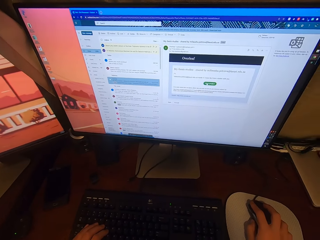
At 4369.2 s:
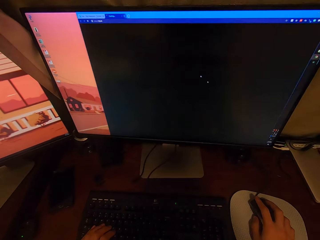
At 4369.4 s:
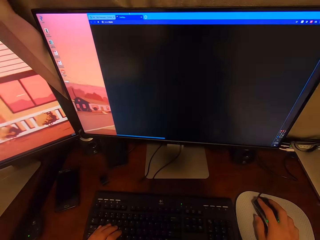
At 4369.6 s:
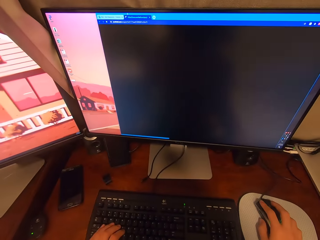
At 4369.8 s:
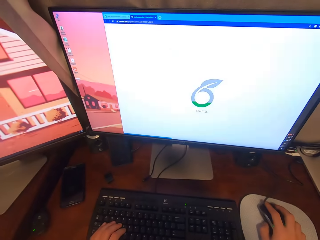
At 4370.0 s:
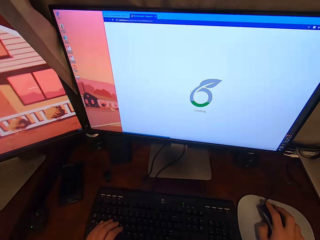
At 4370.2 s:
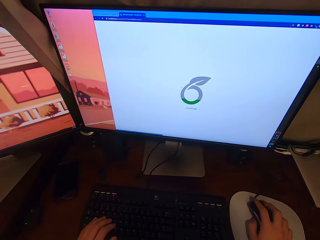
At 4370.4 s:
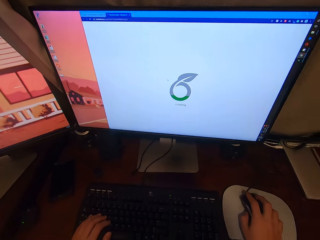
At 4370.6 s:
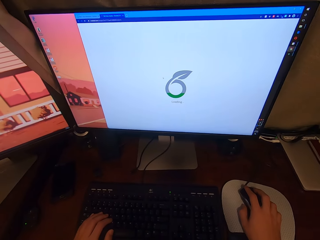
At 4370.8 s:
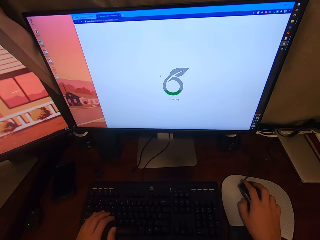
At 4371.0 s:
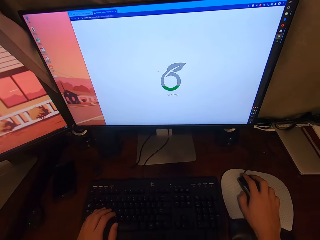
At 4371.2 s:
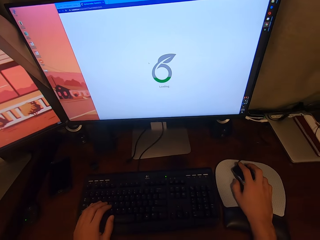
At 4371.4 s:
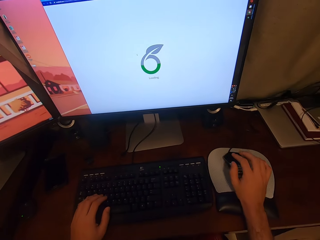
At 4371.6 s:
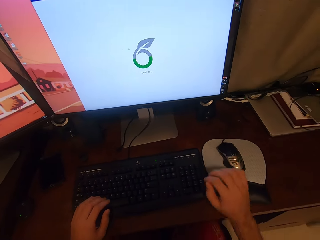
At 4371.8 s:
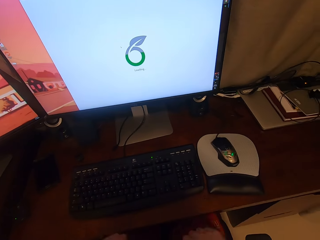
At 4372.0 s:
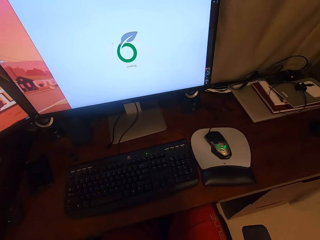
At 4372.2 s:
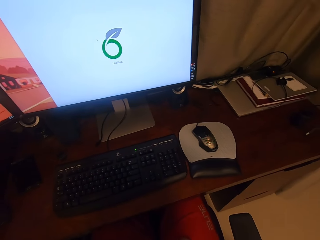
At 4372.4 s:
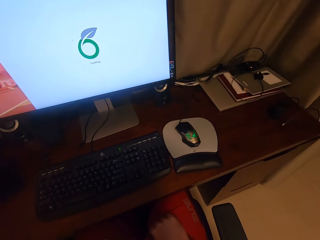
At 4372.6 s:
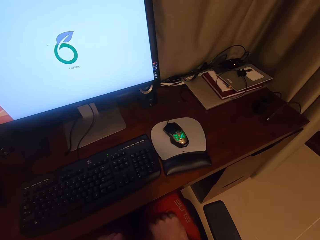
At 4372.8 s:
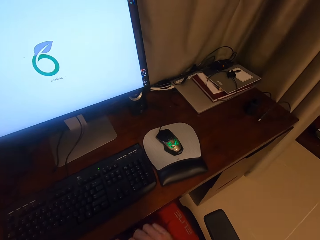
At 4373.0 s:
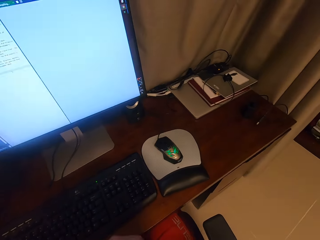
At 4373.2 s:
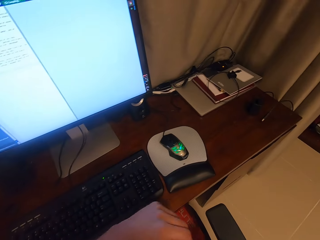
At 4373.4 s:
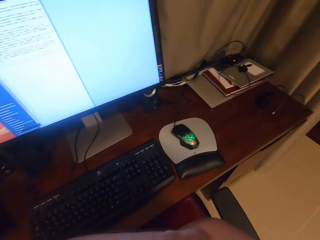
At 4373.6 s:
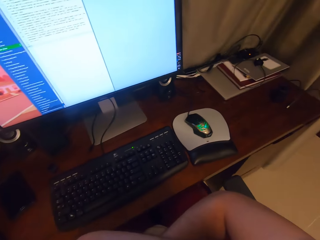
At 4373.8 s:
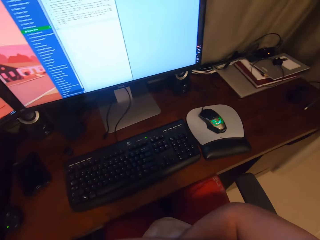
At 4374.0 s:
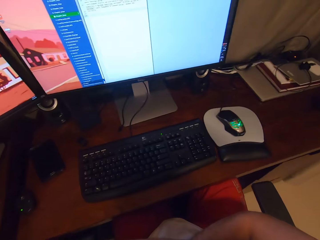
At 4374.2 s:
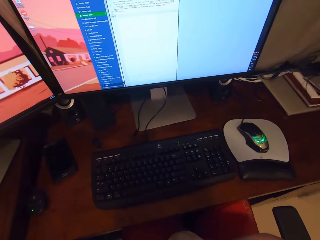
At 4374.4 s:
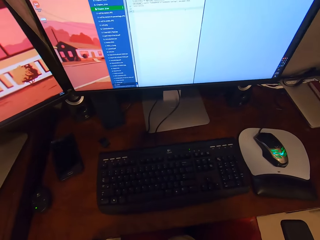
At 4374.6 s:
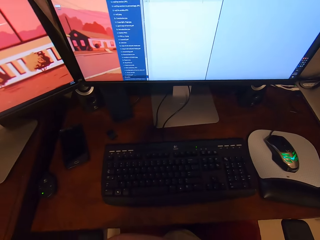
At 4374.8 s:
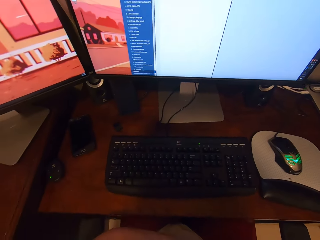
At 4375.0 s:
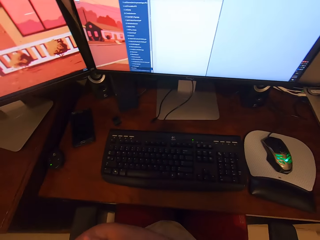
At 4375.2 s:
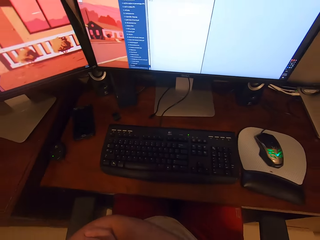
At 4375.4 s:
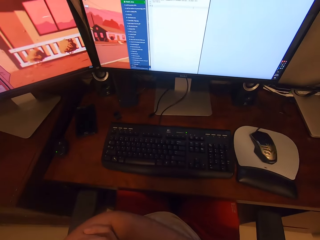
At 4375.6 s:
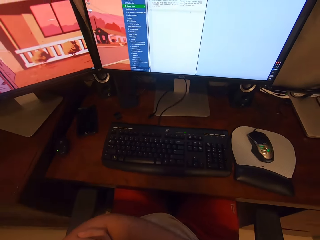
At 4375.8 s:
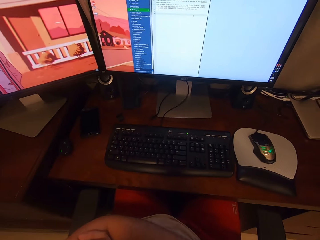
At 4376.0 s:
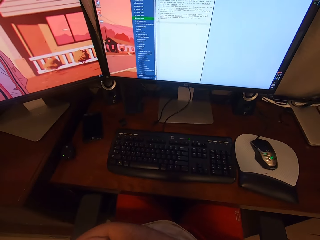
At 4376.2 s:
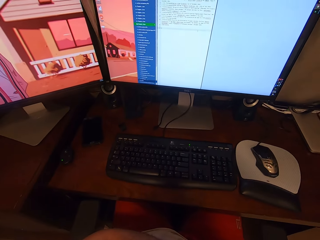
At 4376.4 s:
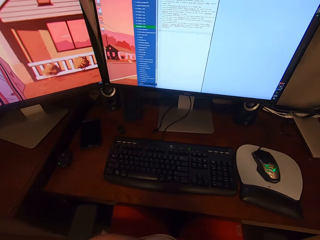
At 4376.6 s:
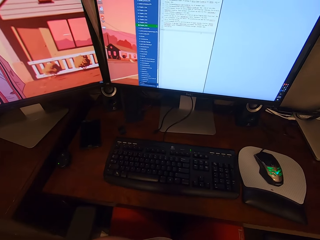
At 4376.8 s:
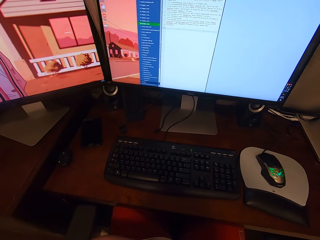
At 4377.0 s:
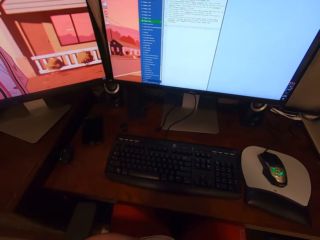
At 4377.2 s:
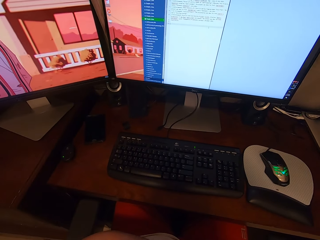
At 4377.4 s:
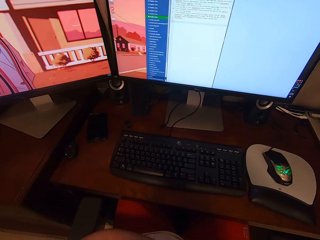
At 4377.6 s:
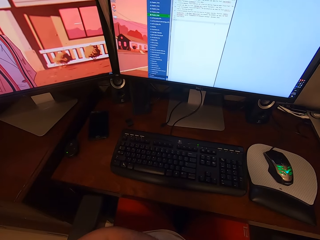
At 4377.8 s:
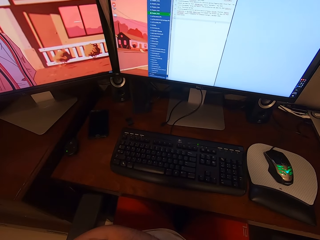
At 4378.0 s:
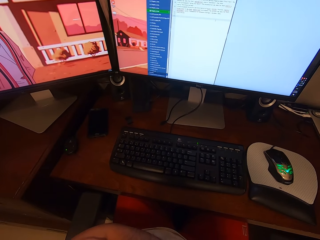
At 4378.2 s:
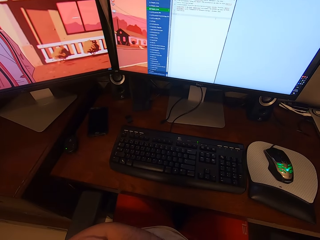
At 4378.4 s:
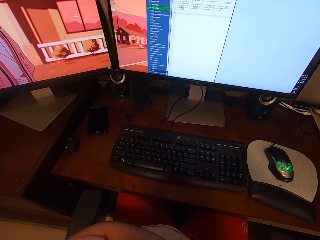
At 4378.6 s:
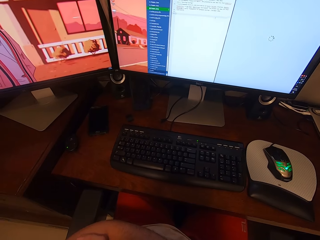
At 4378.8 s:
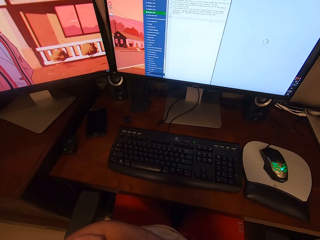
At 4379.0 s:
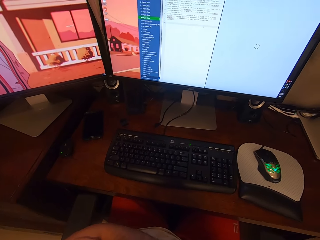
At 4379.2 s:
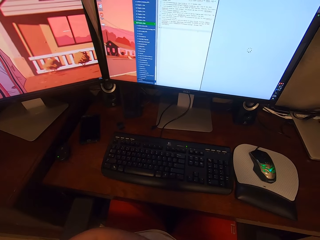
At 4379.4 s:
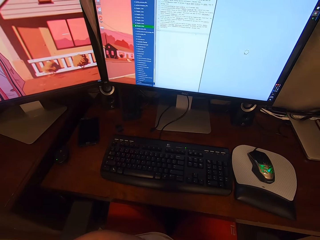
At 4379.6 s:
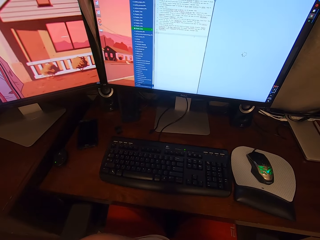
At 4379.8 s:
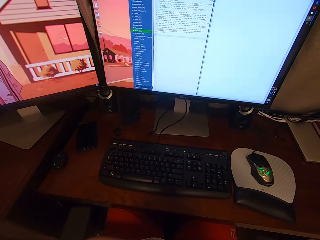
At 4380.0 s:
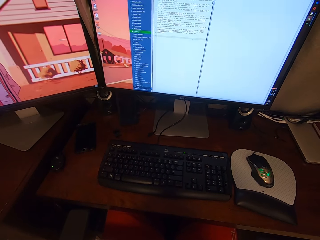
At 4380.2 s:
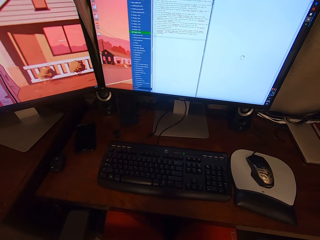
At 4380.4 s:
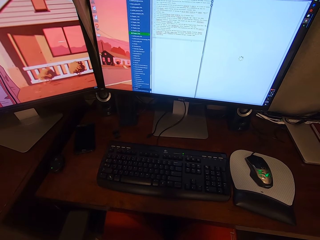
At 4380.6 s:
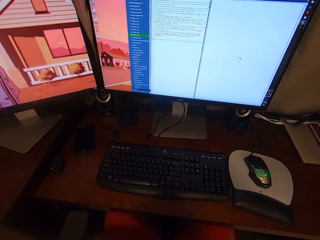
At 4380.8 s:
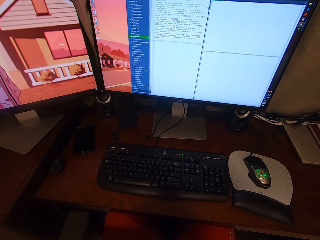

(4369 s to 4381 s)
The camera wearer adjusts a mouse on a mouse pad. He operates a desktop with the mouse. He lifts his right hand from the mouse and lifts his left hand from the keyboard. He moves his hands away from the table. He looks around a room. He moves his hands on his lap. He looks around the room.

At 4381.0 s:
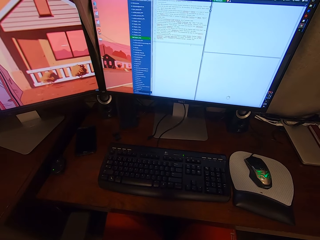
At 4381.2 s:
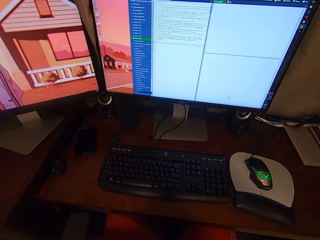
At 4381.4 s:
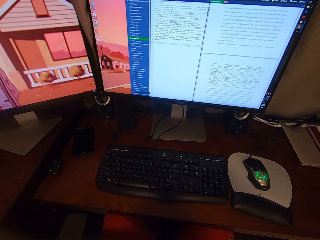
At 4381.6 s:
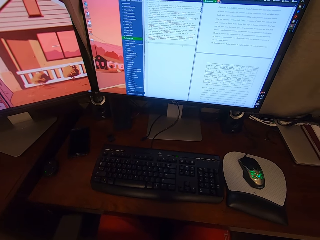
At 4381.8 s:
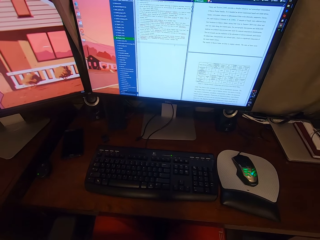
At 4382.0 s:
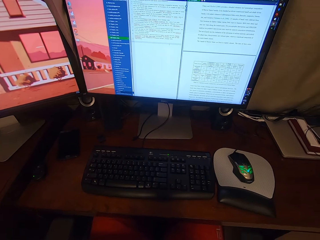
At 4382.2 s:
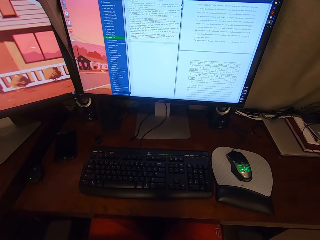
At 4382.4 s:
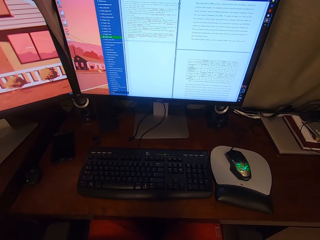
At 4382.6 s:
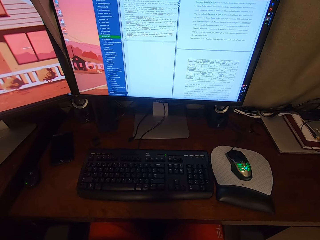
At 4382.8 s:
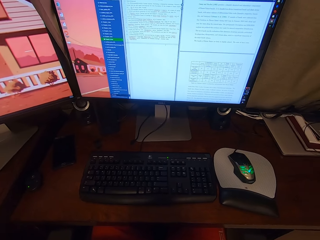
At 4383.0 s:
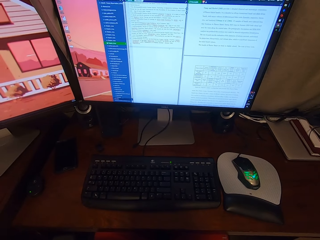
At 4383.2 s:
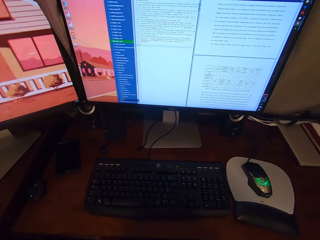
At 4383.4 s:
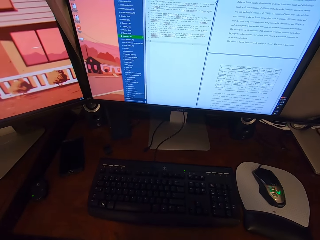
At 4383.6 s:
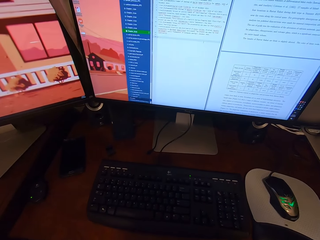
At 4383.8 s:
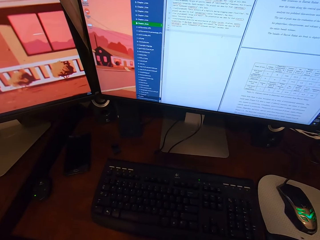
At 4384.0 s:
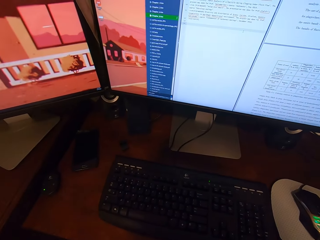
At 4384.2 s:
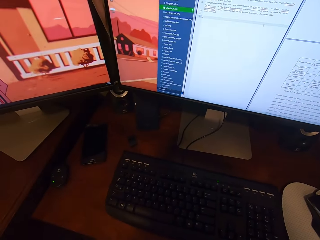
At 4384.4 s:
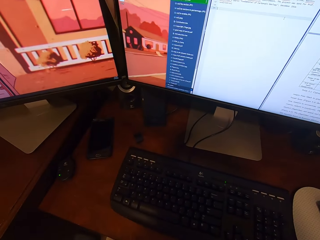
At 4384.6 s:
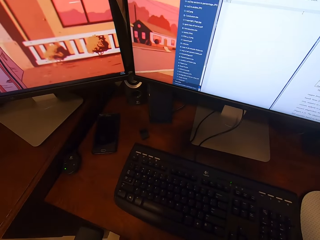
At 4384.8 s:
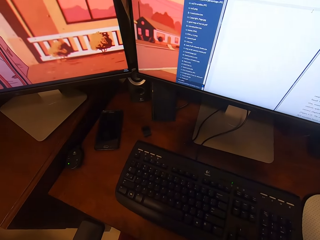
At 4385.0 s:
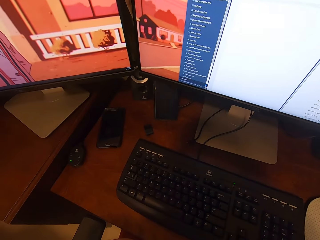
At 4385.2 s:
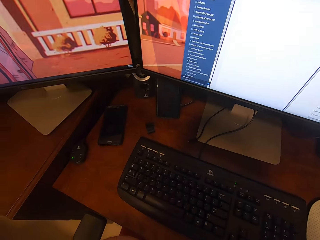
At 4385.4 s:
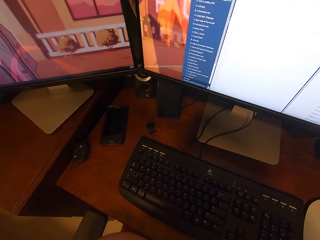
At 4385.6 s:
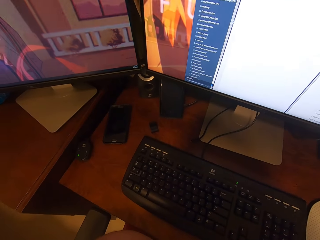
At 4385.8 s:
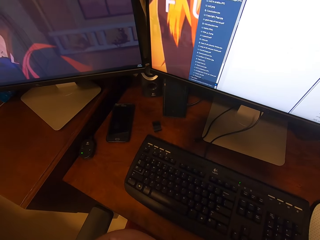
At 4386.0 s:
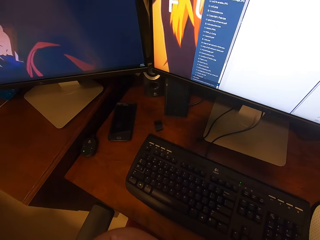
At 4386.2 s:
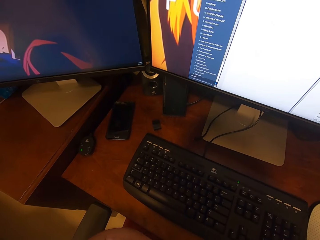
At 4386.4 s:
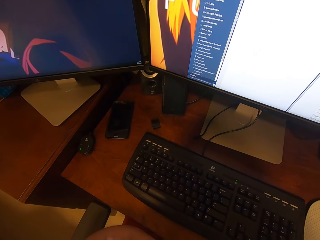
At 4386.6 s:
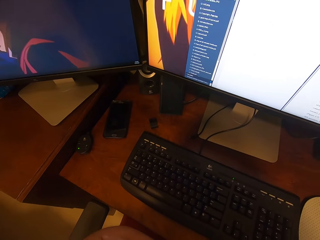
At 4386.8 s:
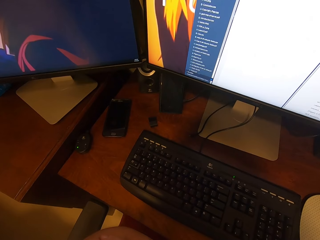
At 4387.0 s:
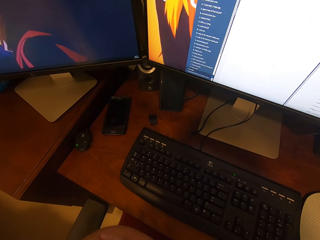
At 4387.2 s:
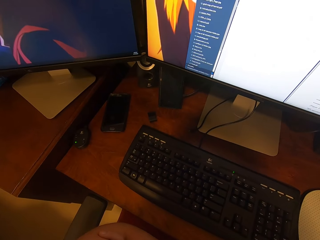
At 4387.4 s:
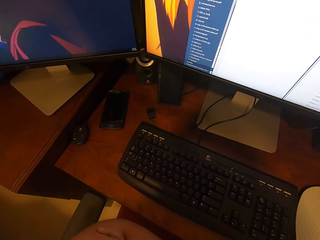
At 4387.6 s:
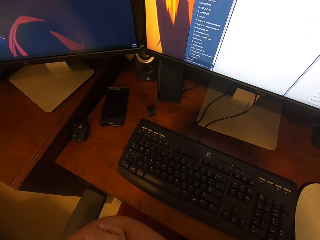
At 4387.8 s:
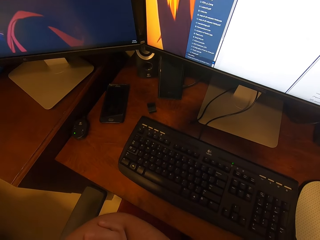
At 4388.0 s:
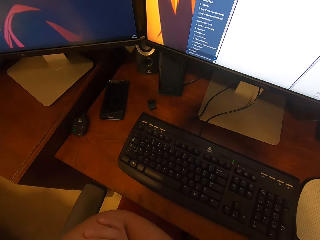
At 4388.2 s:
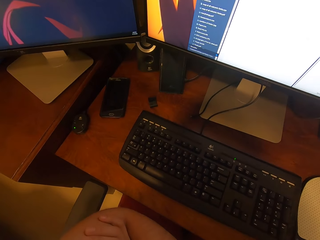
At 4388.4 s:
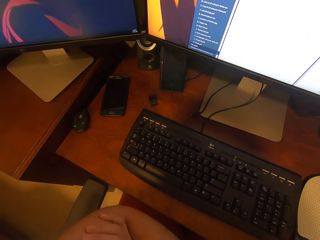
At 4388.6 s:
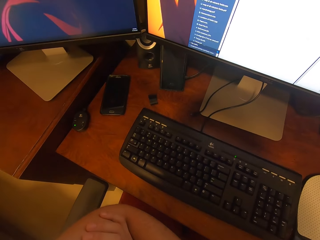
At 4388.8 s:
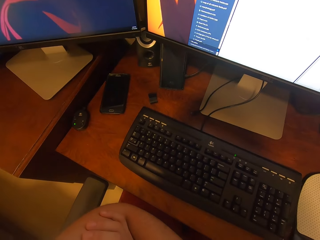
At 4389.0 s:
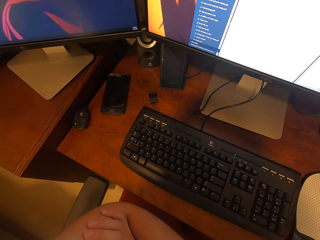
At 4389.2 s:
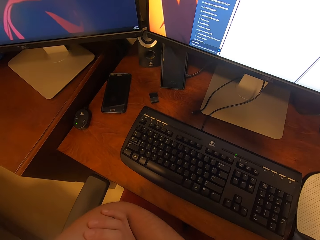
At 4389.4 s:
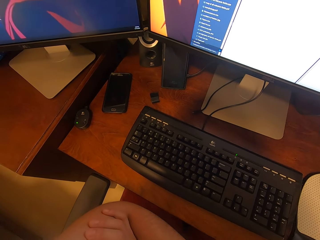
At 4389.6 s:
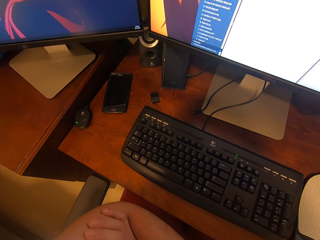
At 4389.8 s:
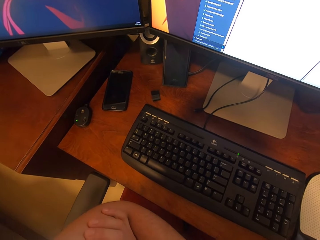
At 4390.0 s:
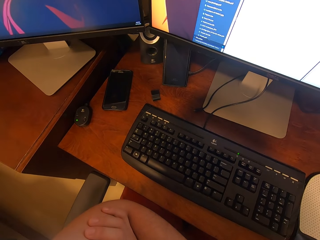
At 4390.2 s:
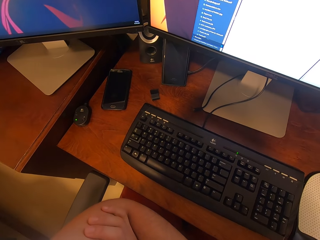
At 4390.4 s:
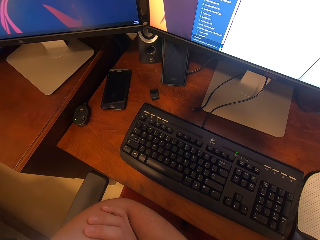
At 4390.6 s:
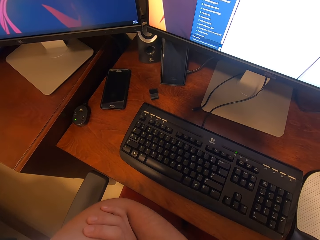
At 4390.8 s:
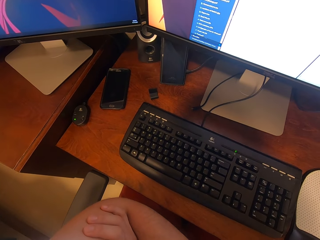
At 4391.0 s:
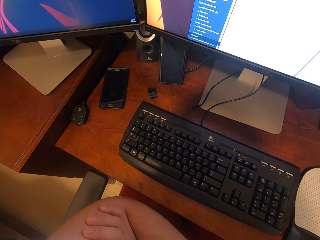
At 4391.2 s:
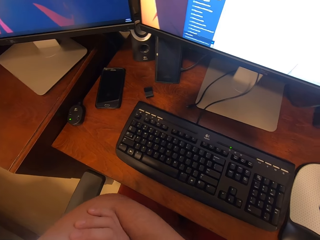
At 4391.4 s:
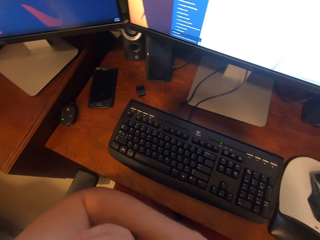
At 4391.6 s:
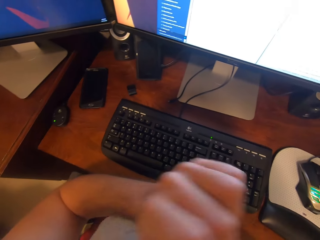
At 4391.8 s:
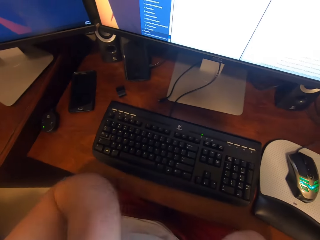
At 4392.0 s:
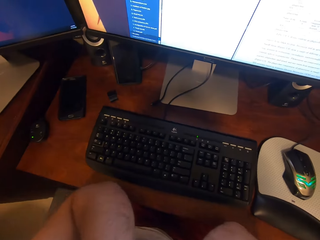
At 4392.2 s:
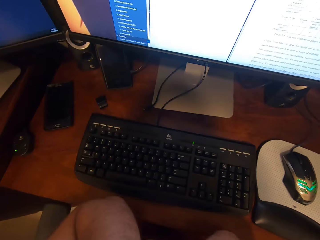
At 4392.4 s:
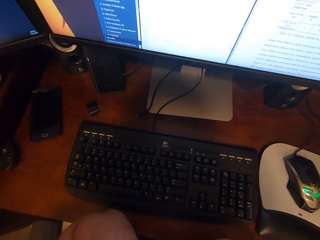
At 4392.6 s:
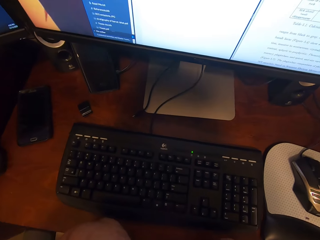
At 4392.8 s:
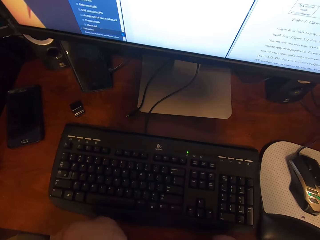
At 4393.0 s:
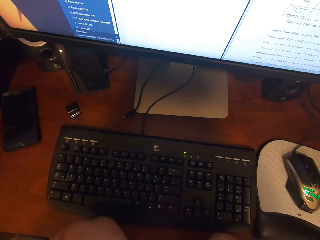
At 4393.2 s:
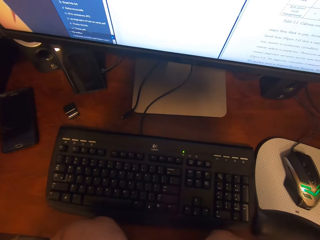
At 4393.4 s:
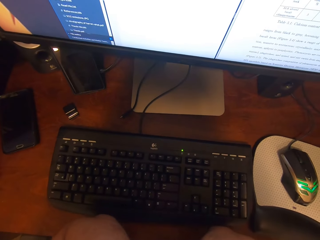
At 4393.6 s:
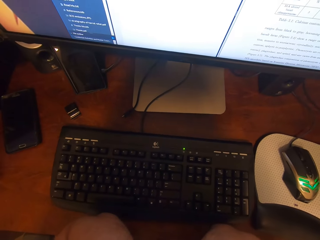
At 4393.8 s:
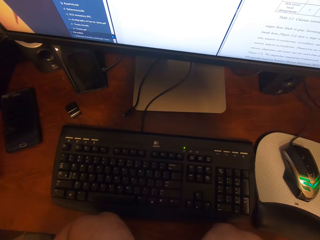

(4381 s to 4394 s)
The camera wearer touches his face with his left hand. He moves his hands on his chin.
